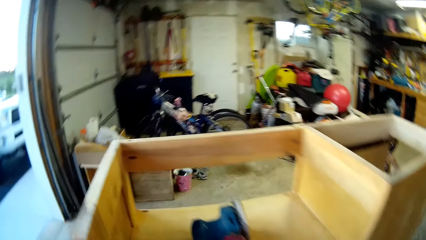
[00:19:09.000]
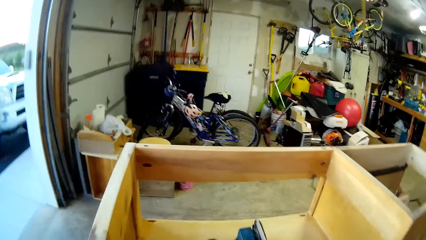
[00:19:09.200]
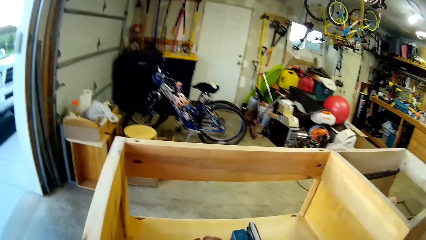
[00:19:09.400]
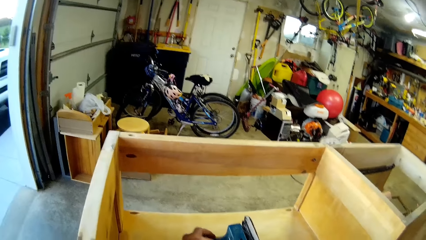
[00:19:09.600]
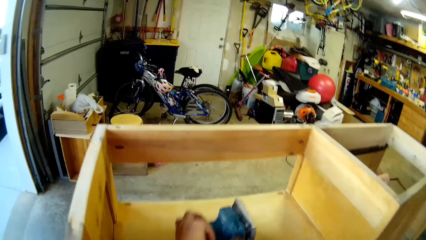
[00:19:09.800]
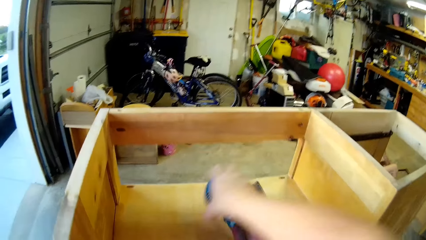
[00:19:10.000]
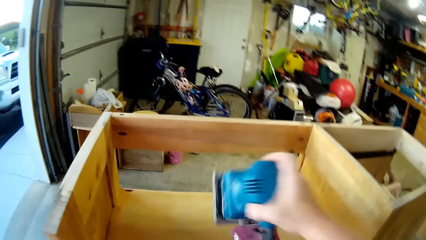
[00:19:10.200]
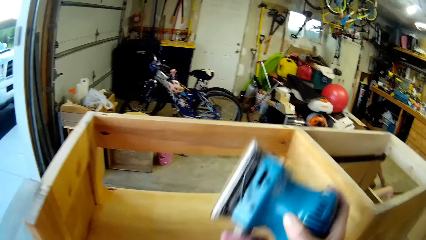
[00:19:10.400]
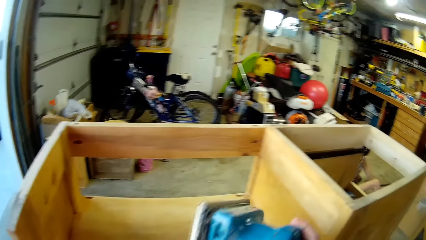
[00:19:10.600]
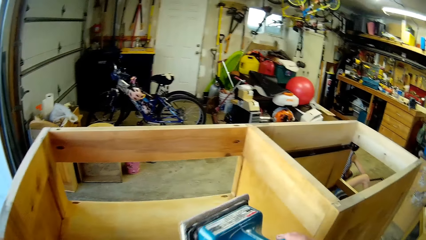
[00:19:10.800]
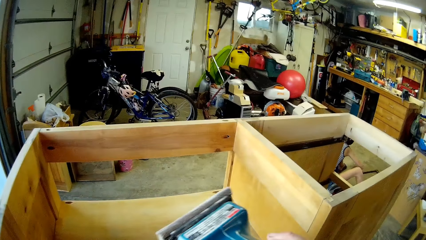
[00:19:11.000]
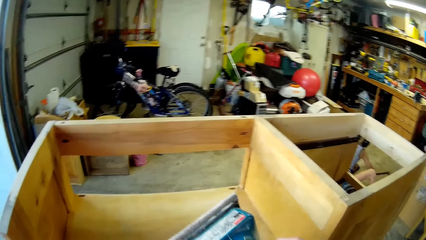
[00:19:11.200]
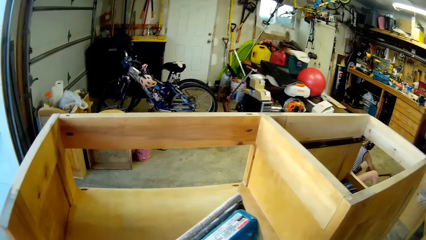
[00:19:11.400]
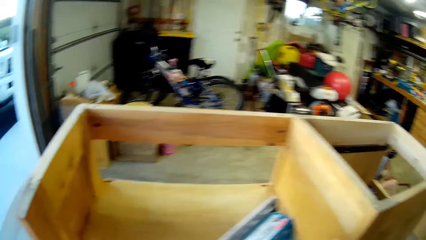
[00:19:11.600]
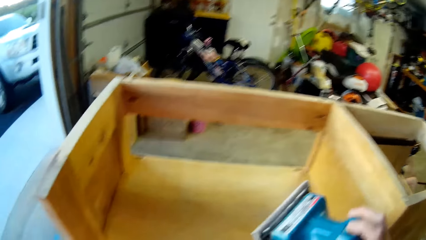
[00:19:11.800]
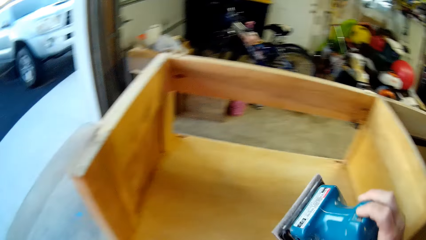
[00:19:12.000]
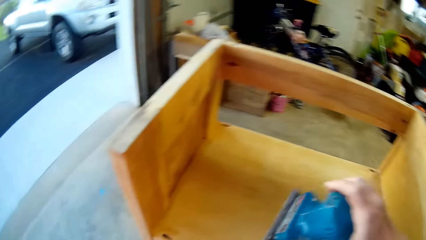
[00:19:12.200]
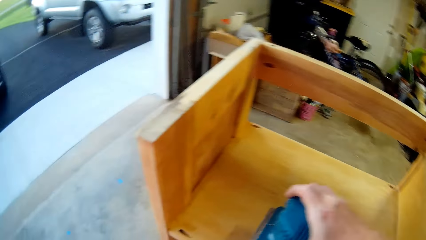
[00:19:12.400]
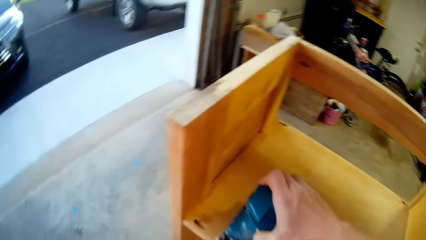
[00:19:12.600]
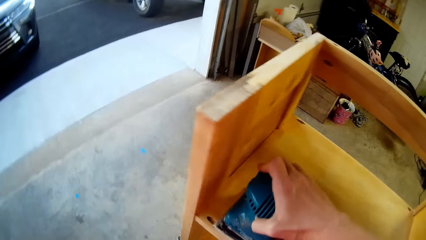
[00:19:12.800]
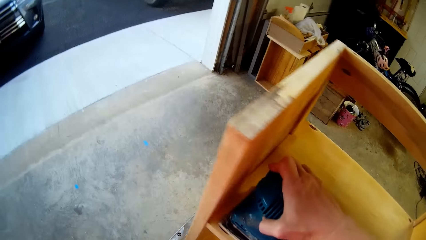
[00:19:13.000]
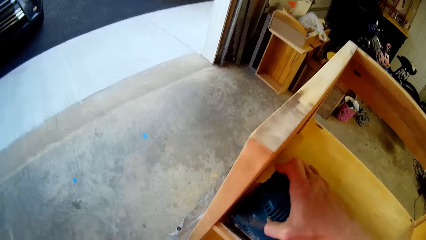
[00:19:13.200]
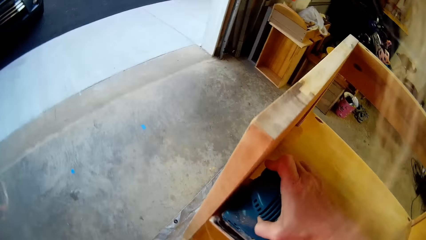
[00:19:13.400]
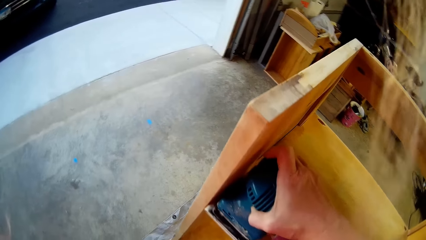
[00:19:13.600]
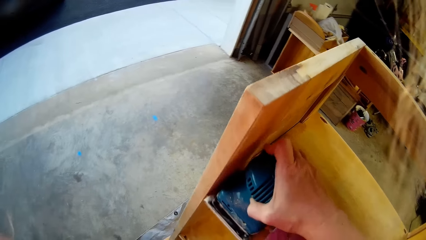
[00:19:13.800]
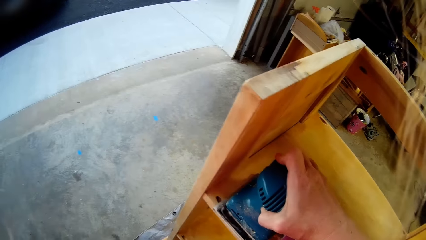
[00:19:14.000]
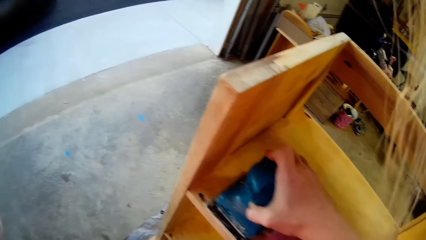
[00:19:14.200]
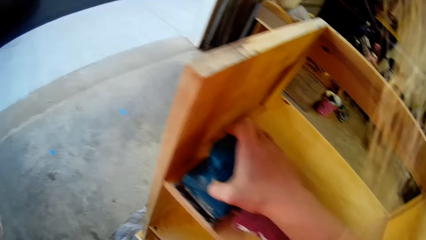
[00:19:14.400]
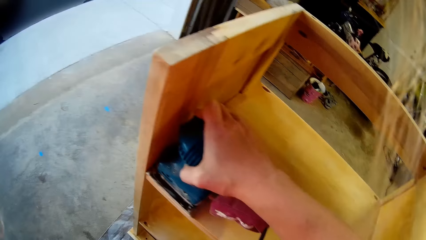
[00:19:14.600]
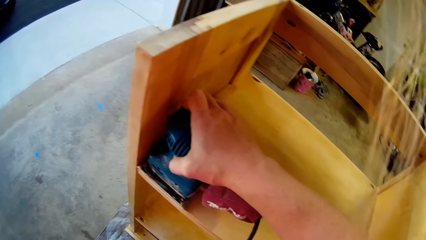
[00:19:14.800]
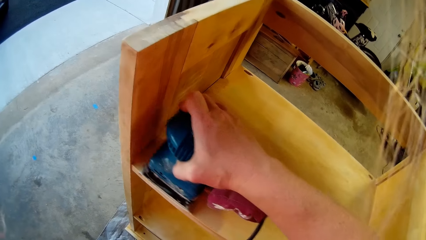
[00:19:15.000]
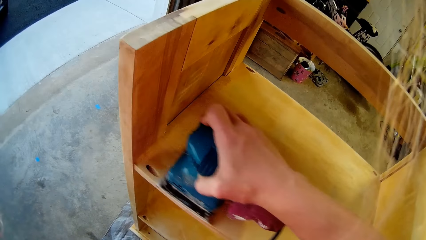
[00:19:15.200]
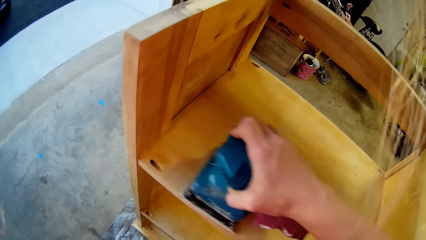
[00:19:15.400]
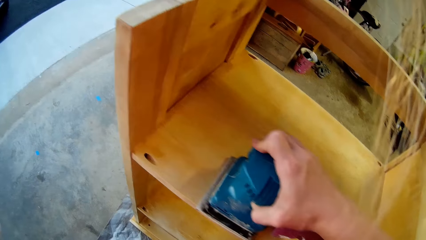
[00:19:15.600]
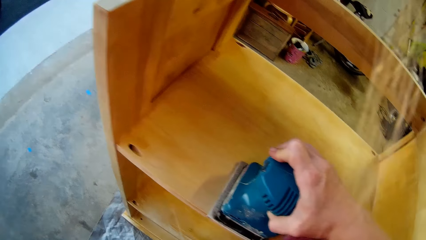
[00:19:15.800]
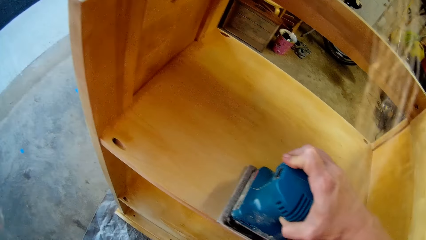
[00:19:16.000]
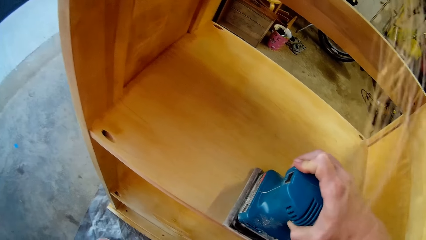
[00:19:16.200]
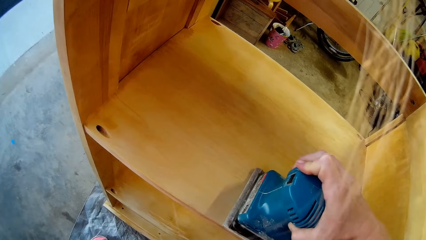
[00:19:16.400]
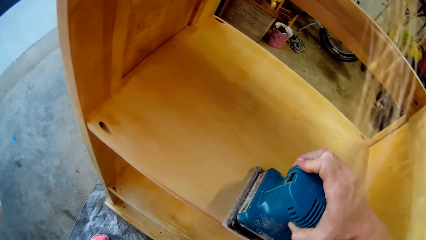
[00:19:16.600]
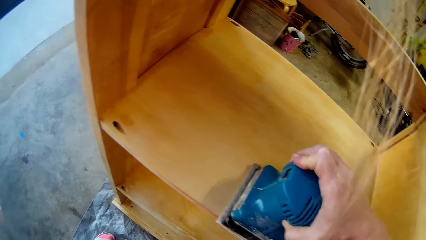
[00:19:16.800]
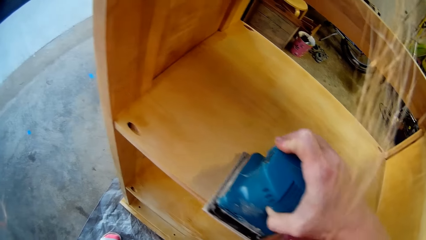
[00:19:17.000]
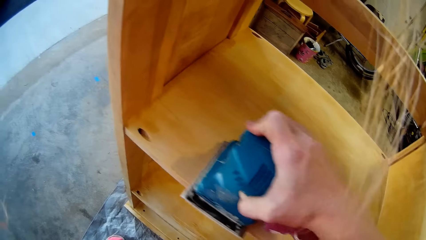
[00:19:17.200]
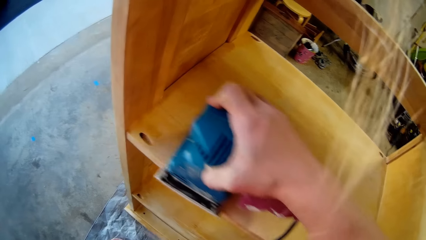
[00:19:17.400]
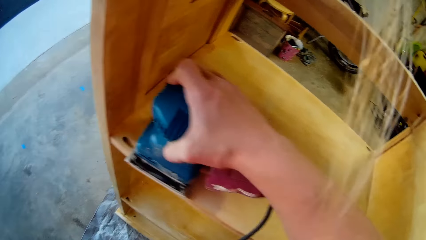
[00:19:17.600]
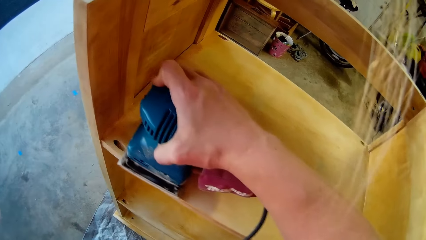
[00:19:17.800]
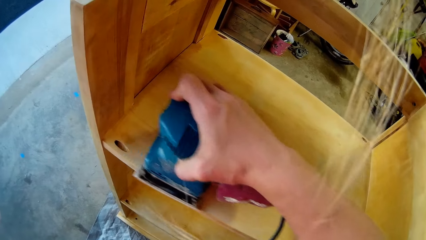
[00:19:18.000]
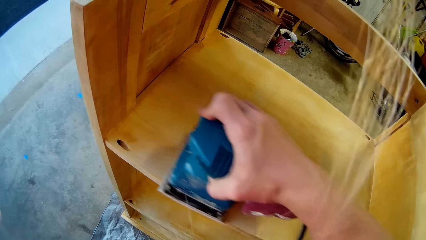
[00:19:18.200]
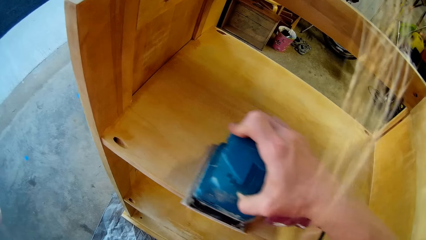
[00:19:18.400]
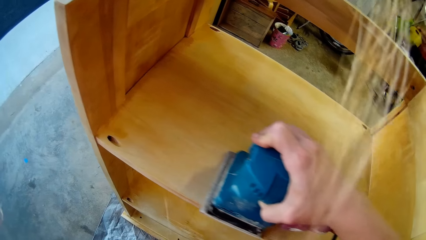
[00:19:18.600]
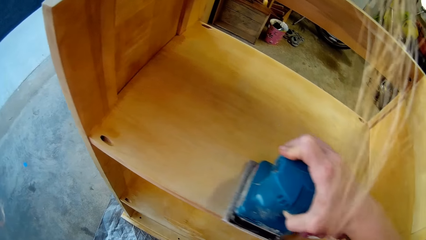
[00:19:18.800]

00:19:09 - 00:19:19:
The camera wearer looks around. They pick up a wood smoothening machine or electric sander. They look at the electric sander. They smoothen wood with the smoothening machine.

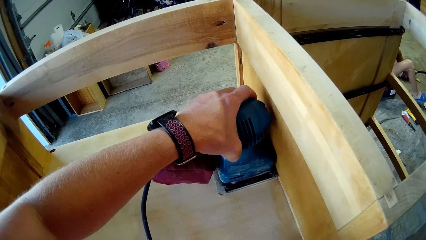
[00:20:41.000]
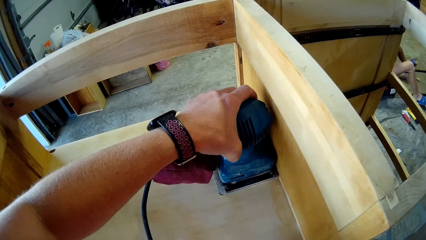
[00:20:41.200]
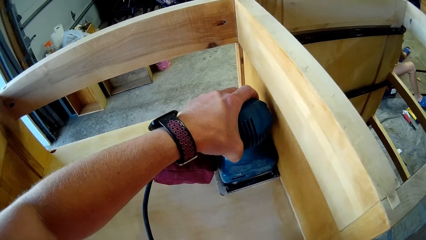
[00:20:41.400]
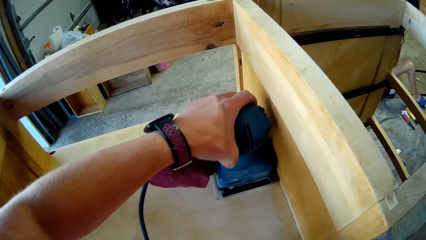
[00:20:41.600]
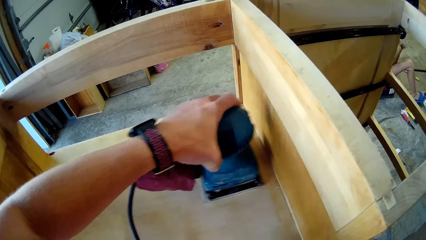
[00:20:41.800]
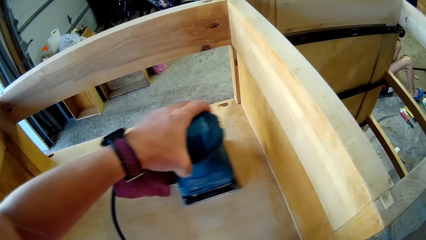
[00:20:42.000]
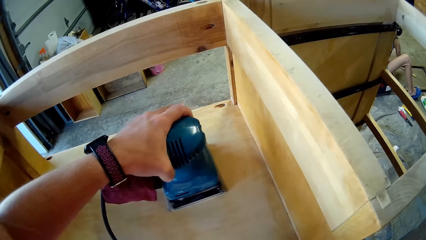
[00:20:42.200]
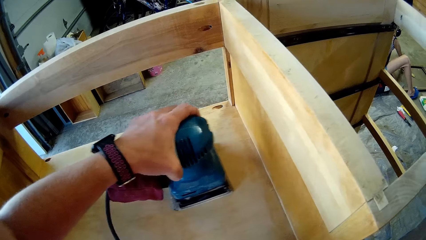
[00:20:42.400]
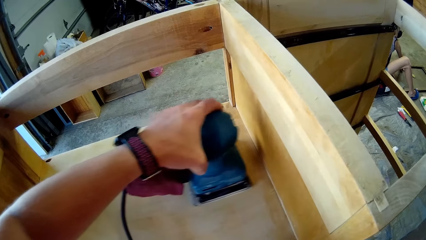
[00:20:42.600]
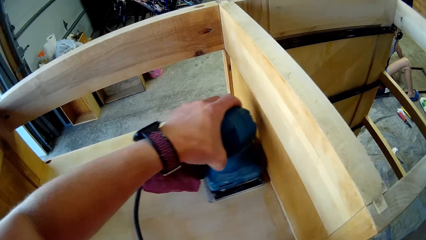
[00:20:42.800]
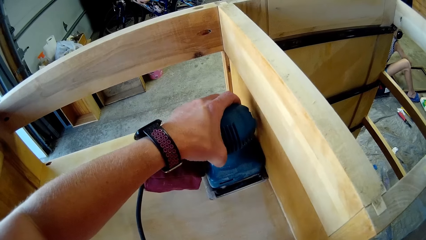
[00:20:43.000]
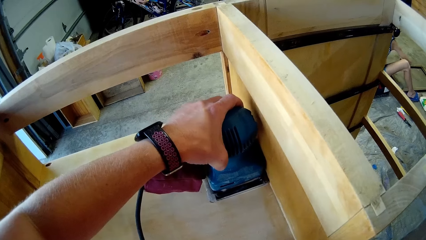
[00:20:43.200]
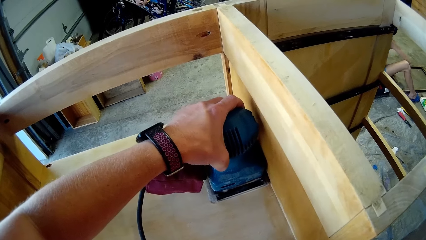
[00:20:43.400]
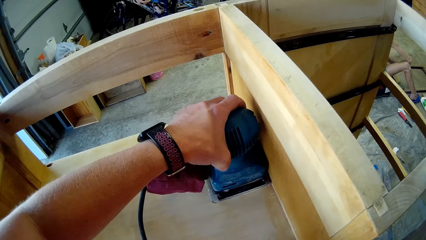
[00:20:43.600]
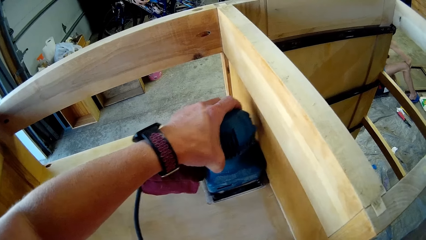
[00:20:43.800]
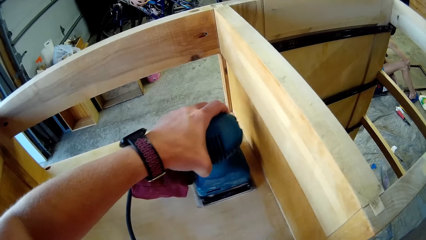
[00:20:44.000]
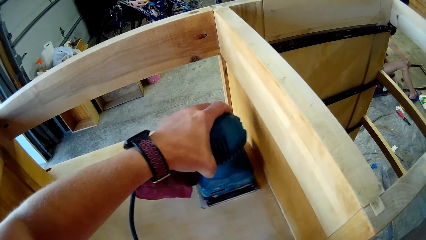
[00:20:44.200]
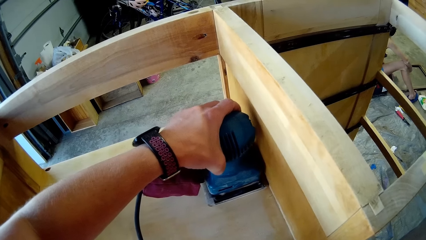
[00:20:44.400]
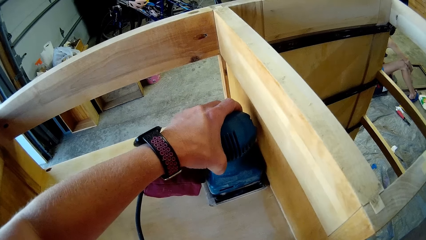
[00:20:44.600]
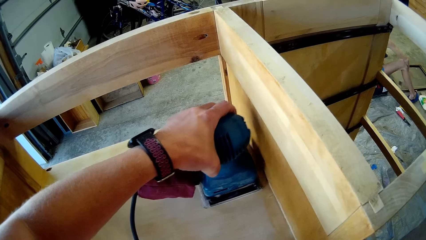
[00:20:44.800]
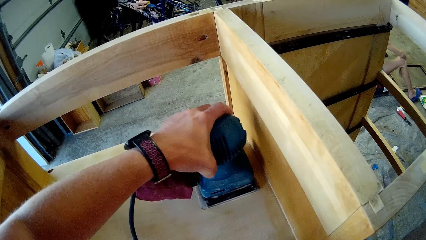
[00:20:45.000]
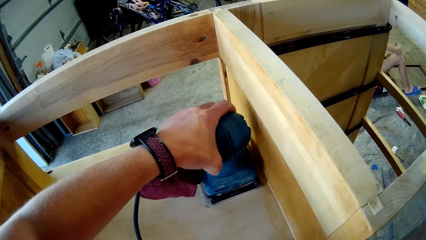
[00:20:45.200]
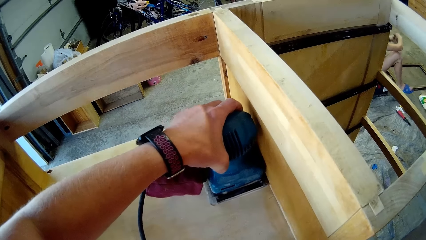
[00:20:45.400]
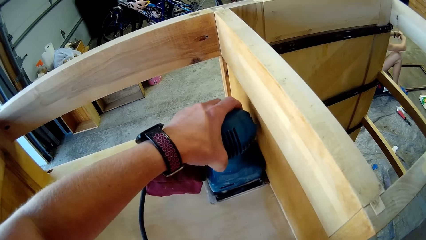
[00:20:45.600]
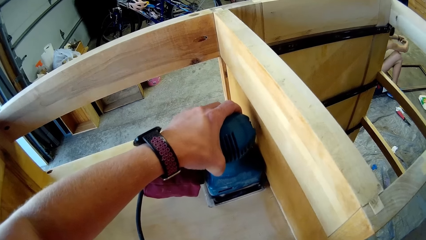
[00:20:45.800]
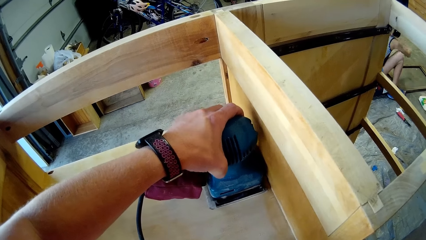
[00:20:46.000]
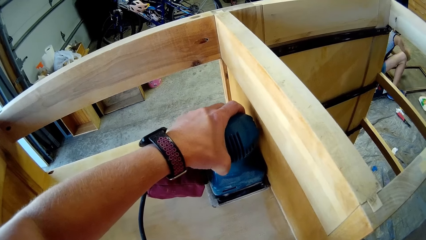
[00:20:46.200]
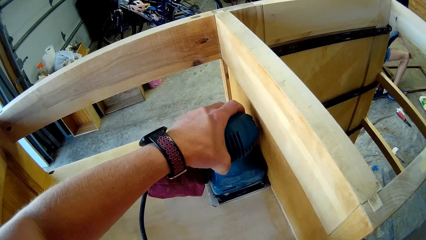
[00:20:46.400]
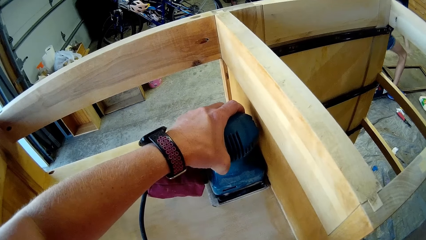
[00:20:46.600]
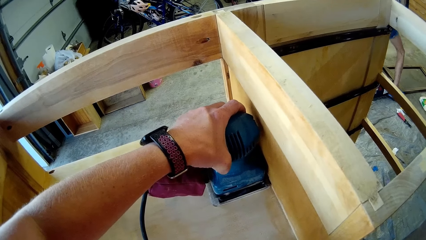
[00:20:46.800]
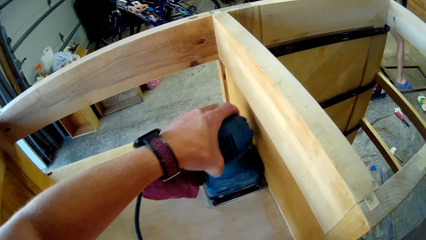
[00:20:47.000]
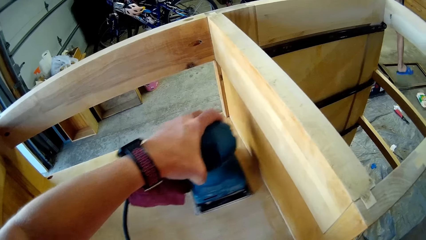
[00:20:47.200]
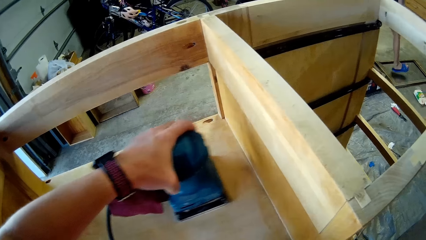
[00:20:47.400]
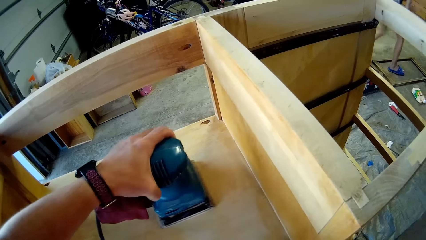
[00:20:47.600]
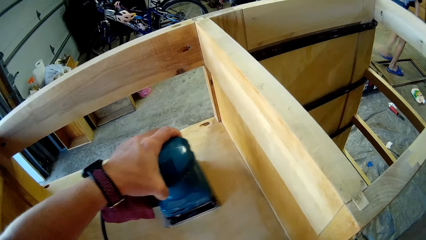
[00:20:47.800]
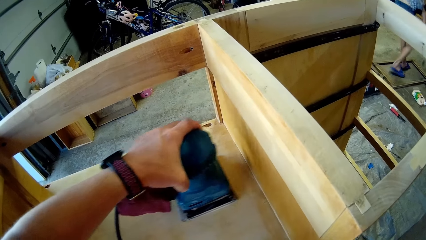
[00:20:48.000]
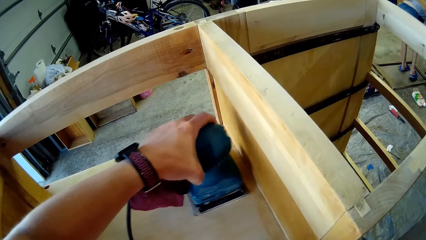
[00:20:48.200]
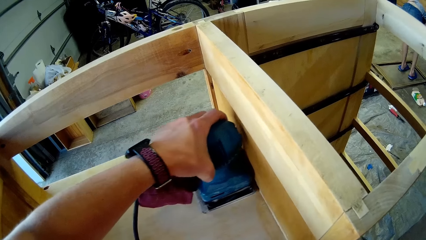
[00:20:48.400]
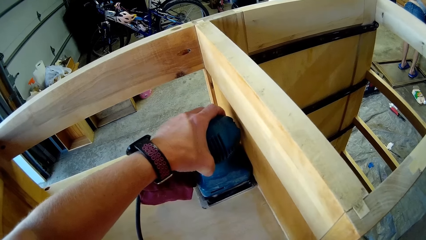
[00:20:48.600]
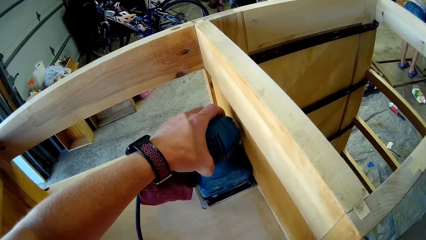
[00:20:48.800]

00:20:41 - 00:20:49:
A girl picks up a wood from the floor. The girl brushes the wood with a brush. The girl stands up.
